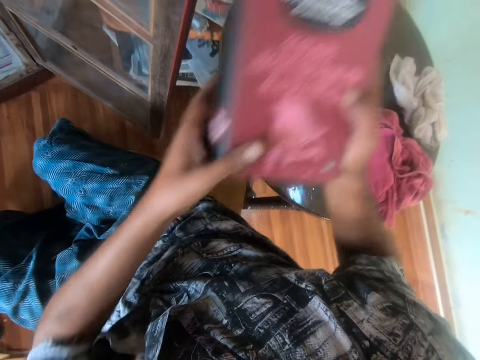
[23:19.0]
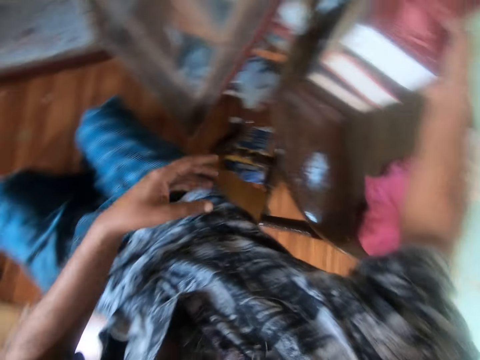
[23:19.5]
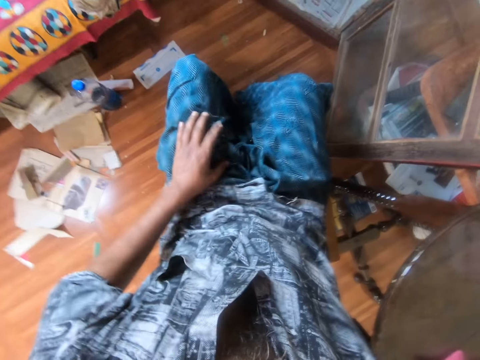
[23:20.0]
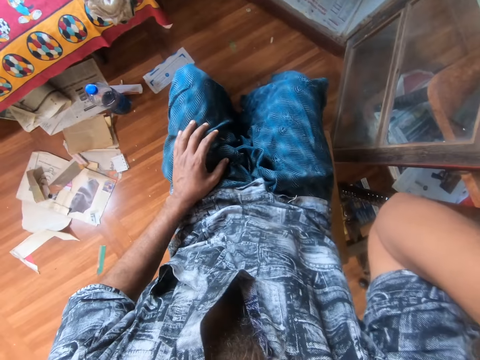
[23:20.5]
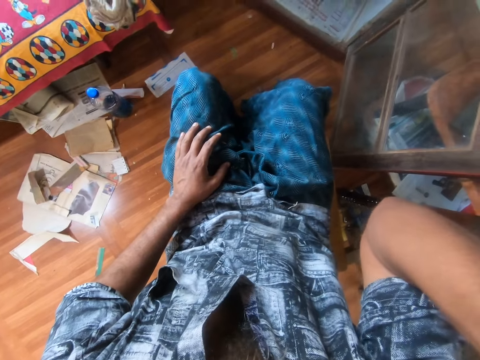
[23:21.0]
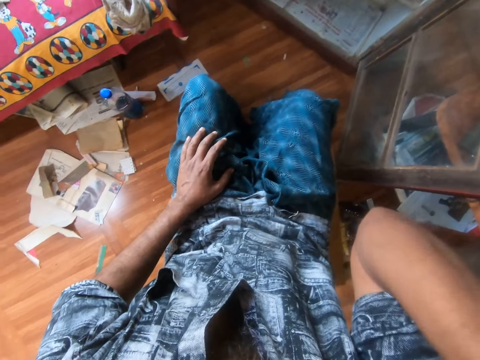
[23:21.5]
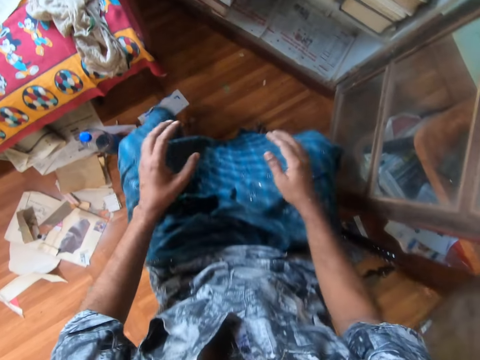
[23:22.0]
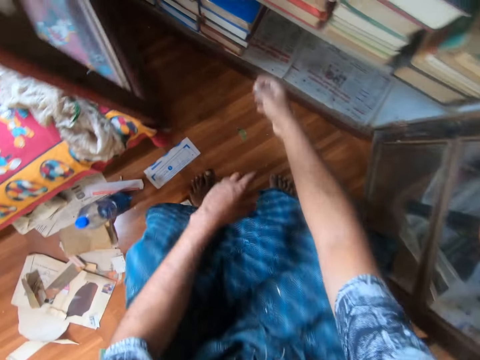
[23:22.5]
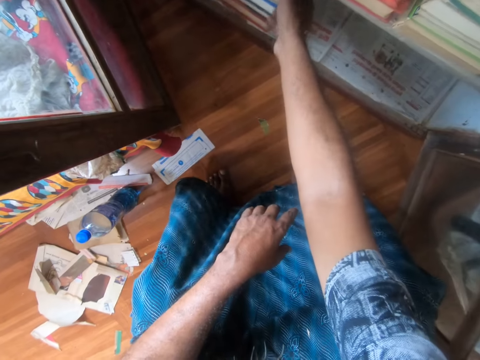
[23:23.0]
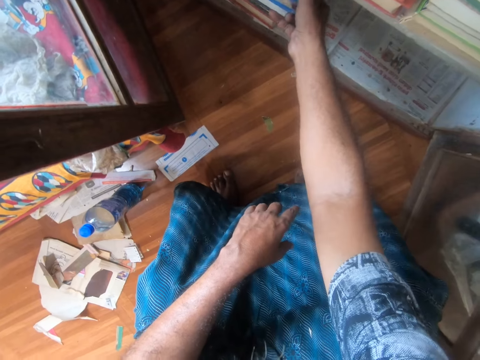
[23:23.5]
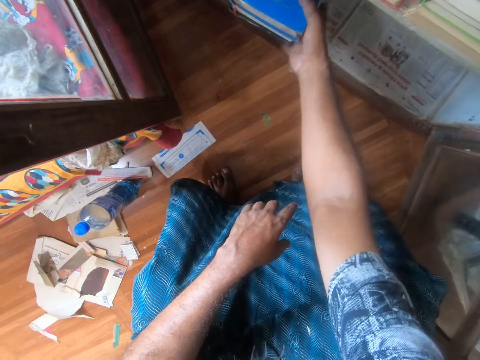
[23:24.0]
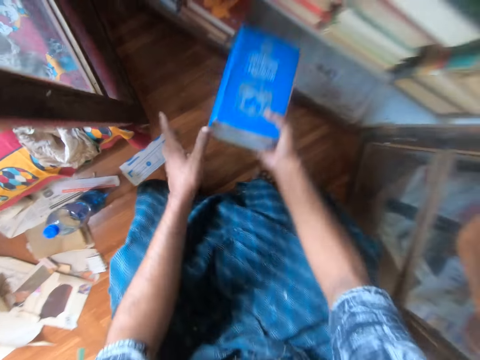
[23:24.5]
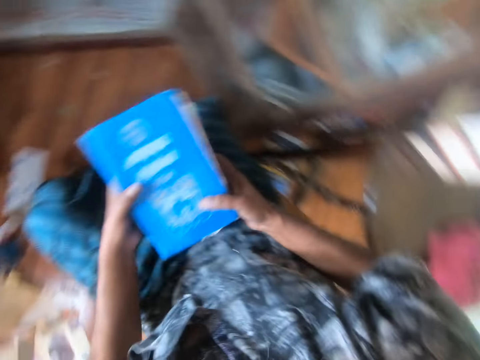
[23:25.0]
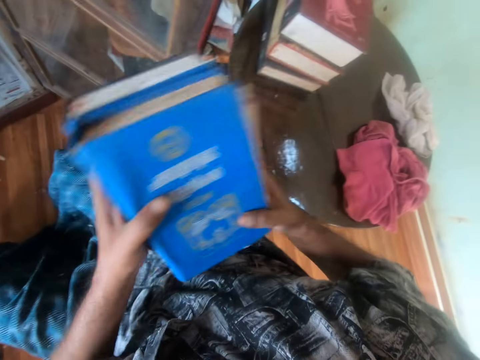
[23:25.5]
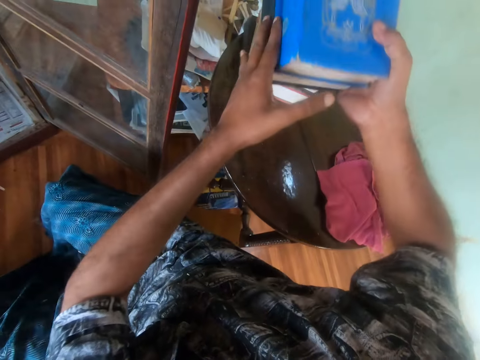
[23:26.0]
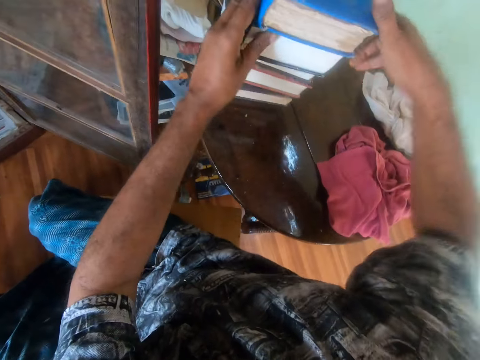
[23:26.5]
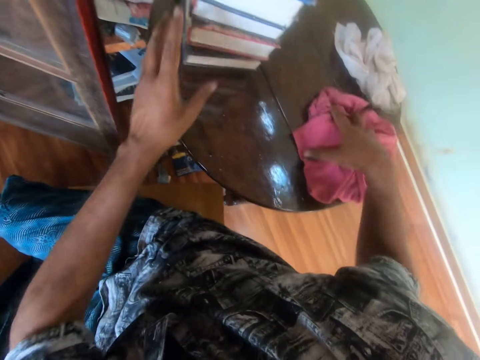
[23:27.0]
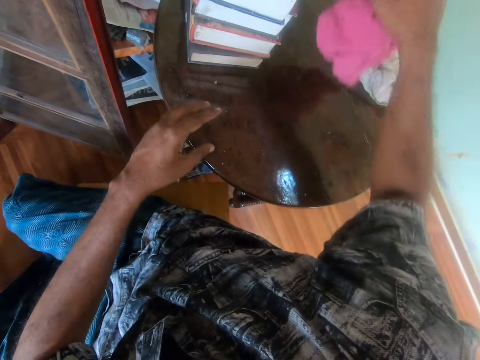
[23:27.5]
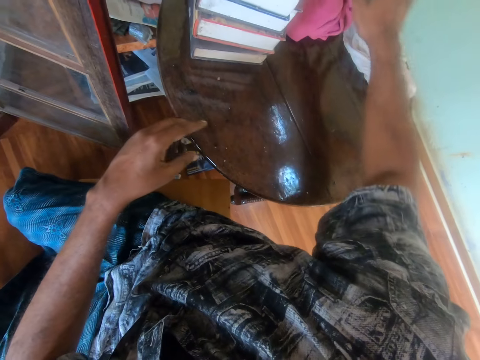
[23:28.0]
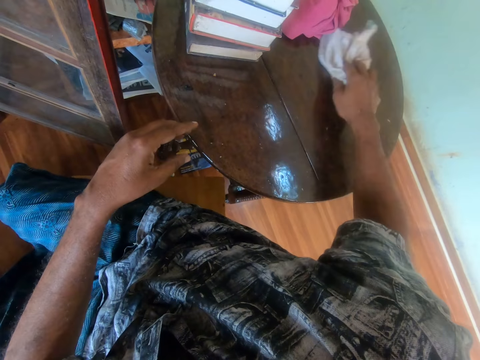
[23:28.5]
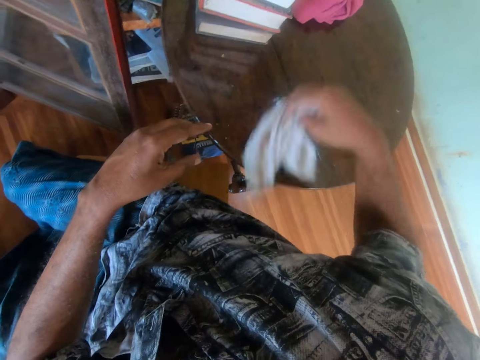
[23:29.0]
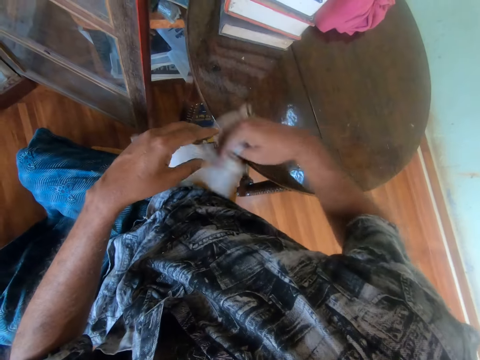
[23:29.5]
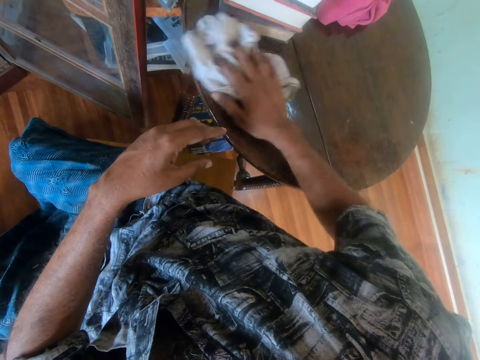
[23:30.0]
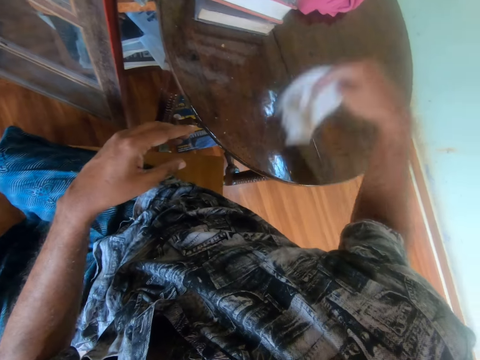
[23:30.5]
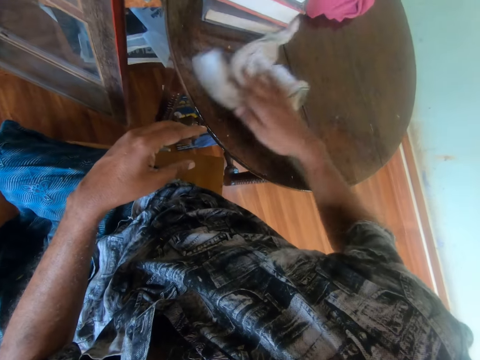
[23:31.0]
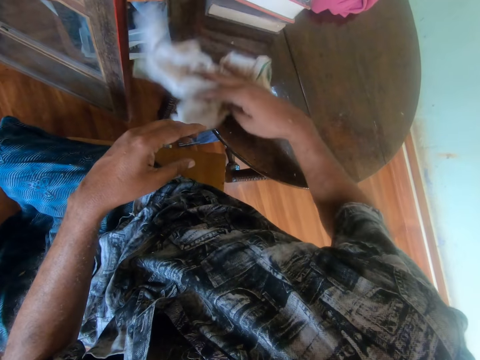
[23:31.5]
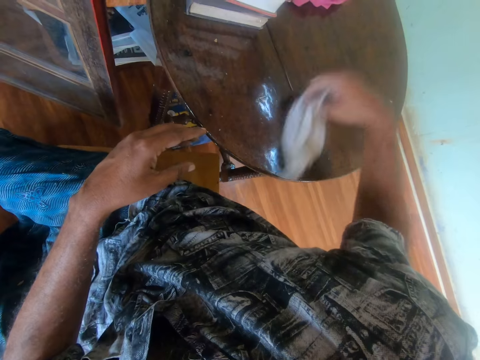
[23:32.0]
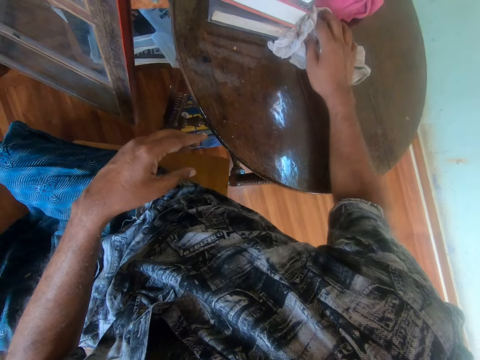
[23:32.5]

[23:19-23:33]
The camera wearer places the book on the other hand. He puts the book on a pile of books on the table. He adjusts the camera with his hand. He picks up books from the book shelf with his hand. He holds the books with his hands. He puts the books on top of the other books on the table. He picks up a piece of cloth from the table. He puts the piece of cloth on the table. He wipes the table with the piece of cloth.

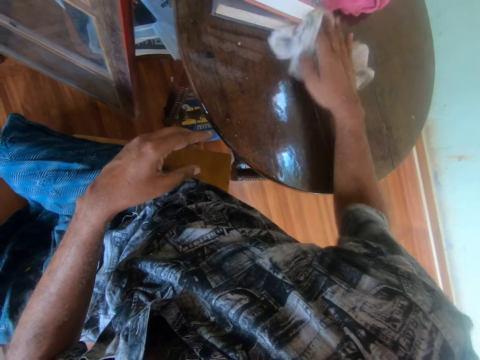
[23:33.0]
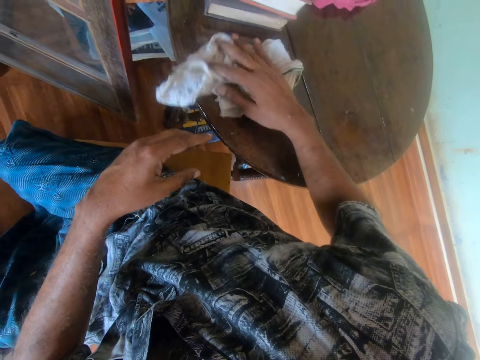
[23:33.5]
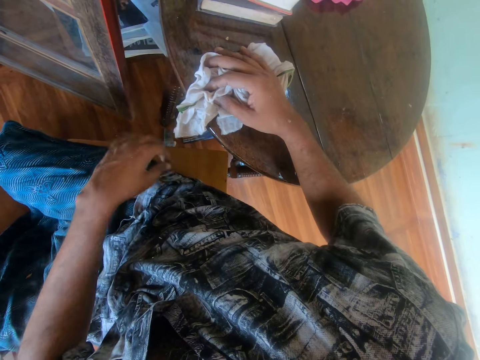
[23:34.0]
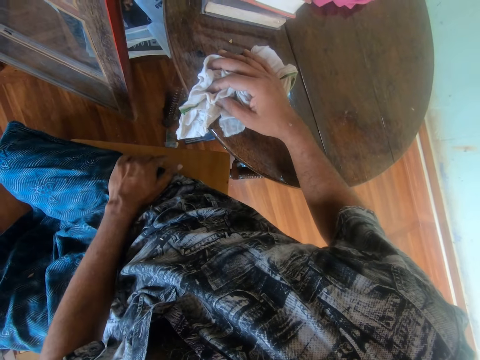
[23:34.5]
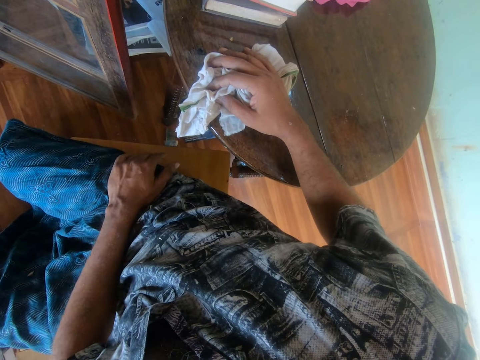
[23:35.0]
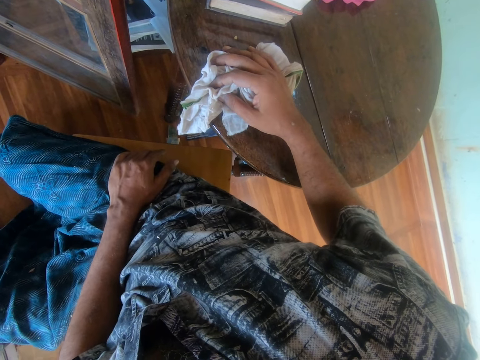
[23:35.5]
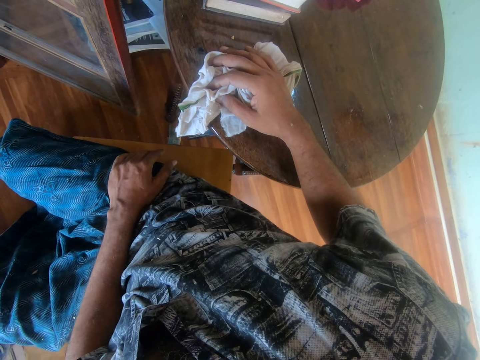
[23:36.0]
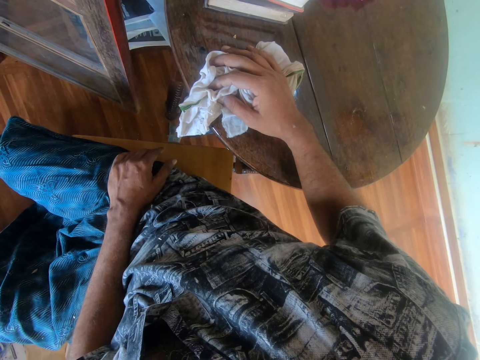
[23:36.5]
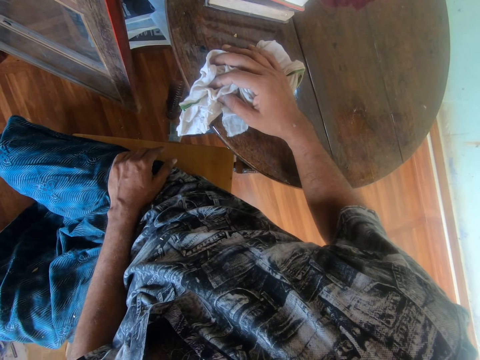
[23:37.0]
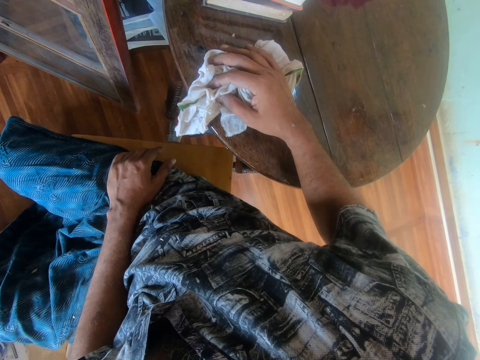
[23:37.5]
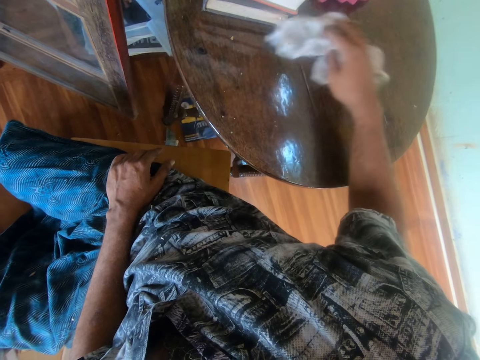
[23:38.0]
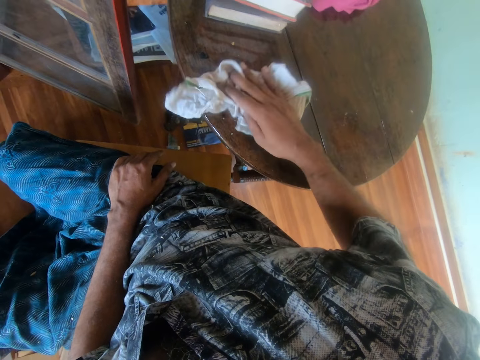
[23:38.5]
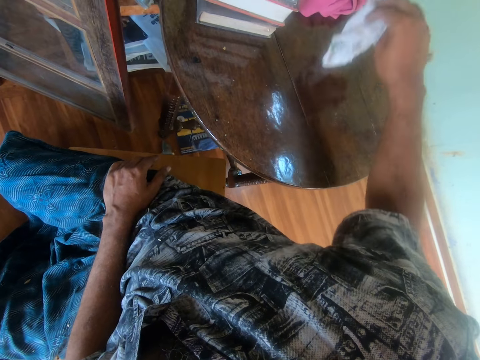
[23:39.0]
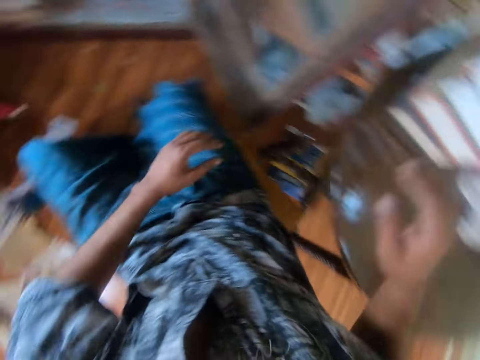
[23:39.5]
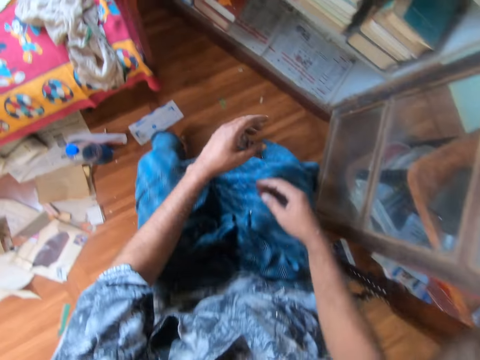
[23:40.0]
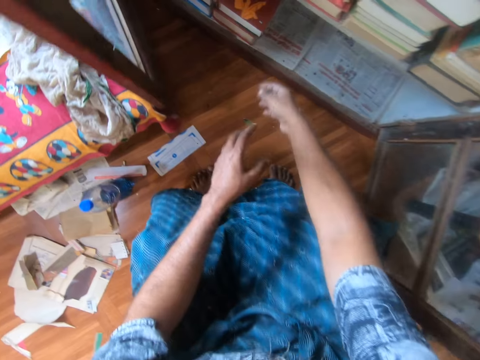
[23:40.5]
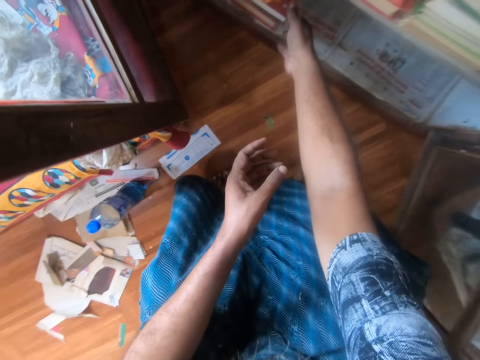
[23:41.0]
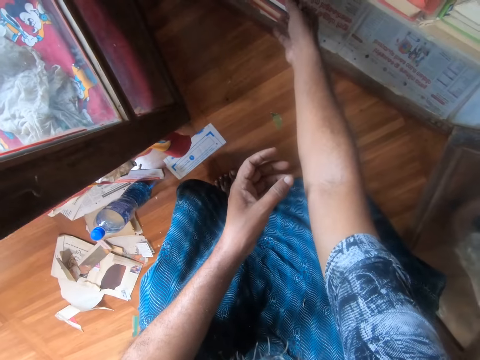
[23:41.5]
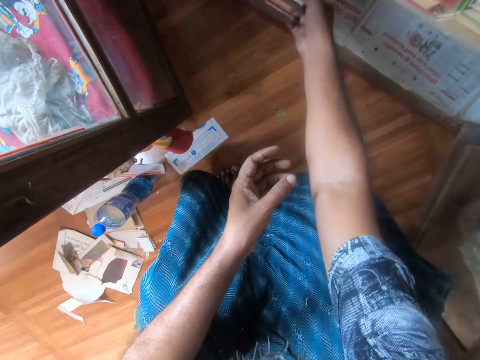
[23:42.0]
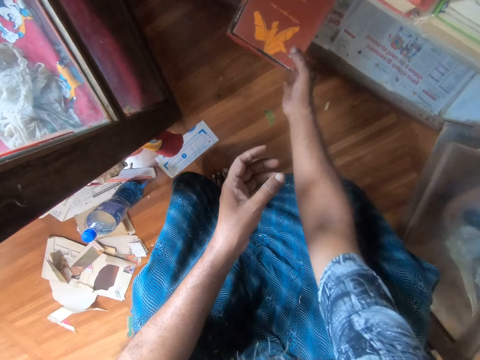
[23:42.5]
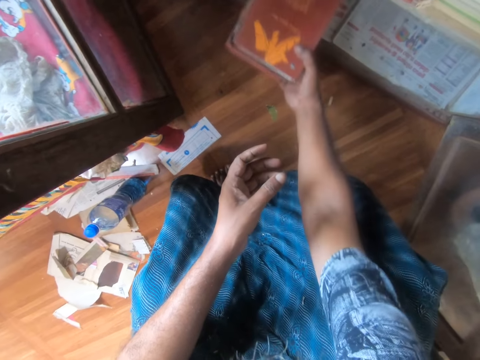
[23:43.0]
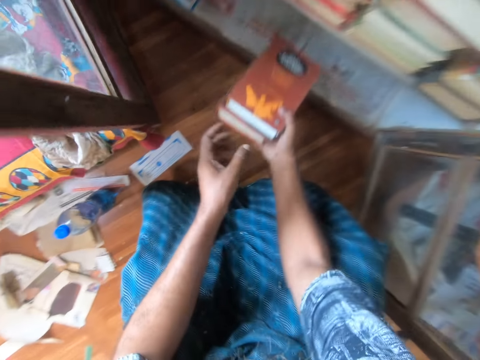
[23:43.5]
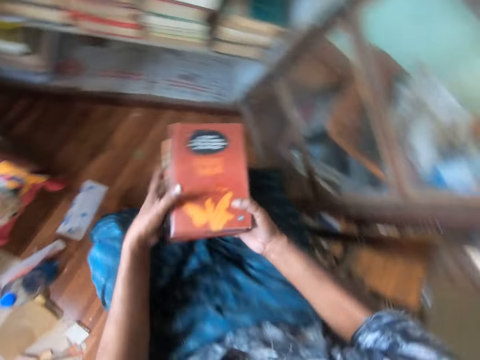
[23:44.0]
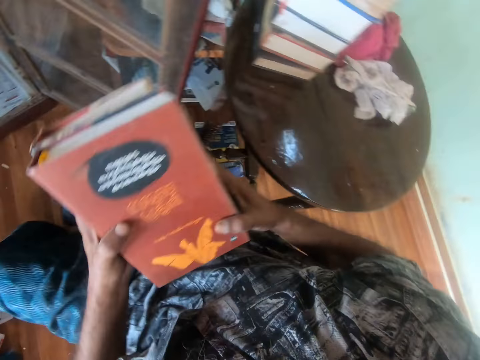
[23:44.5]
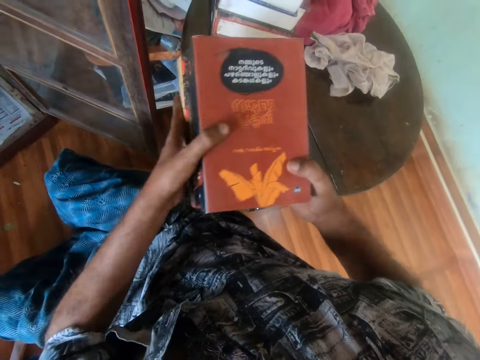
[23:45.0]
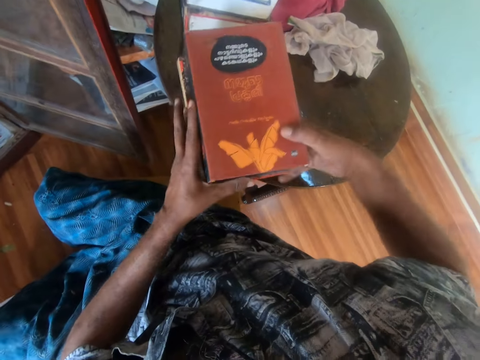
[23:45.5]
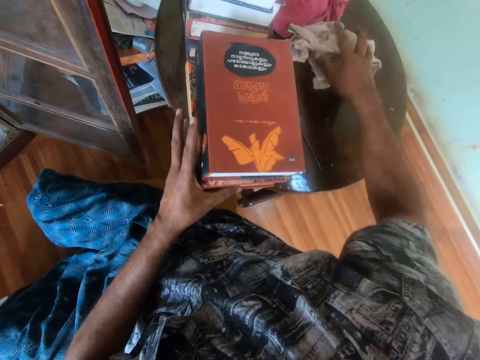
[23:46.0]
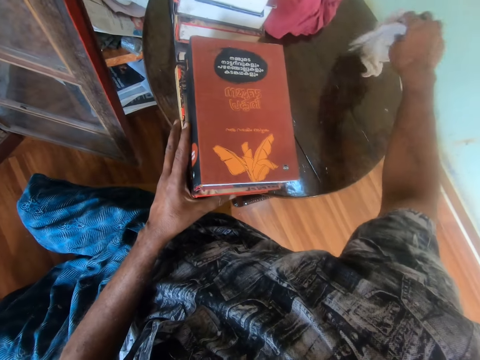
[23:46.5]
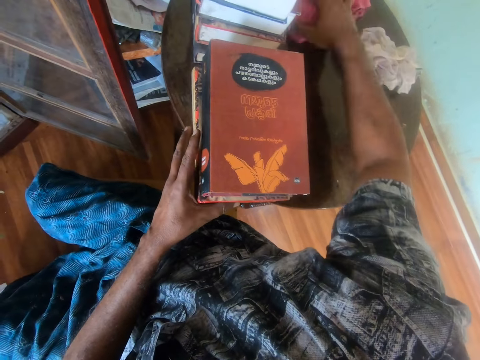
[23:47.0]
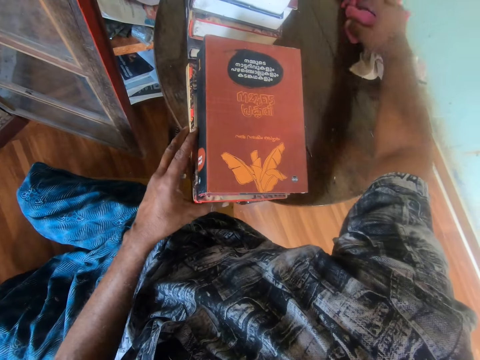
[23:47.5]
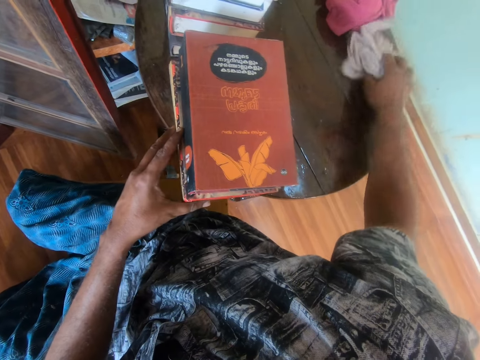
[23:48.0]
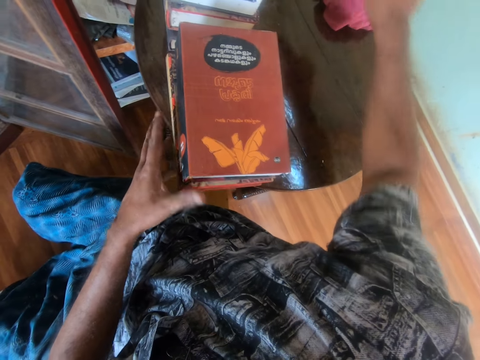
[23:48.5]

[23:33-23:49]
The camera wearer places his hand on his lap. He wipes the table with the cloth. He places the cloth on the table. He picks up books from the book shelf. He holds the books with both hands. He places the books on the table. He moves aside the piece of cloth on the table. He moves the piece of cloth on the table.
